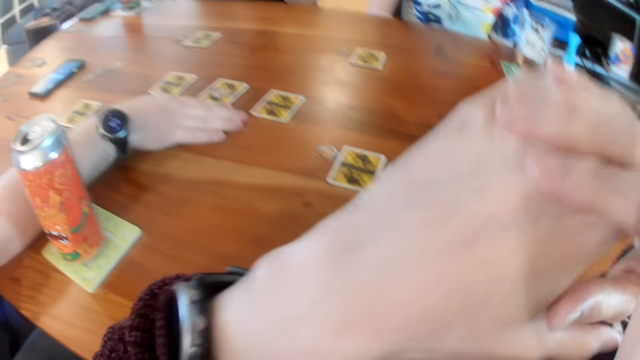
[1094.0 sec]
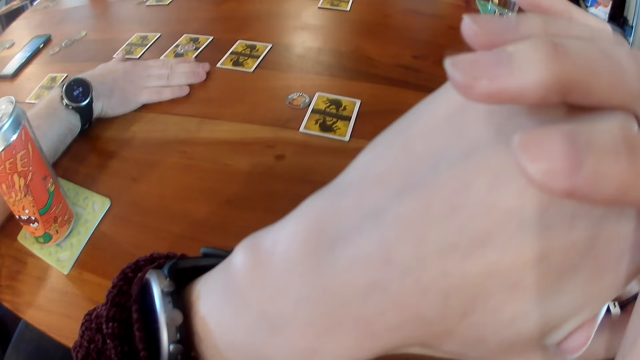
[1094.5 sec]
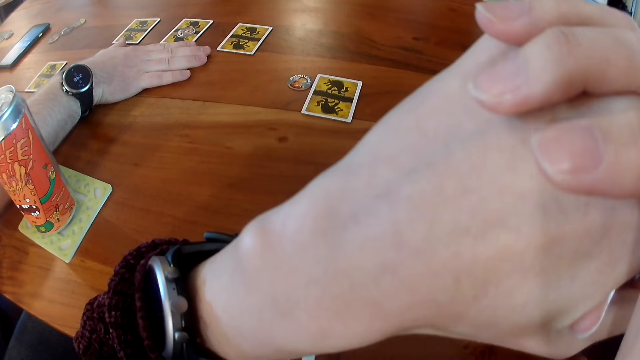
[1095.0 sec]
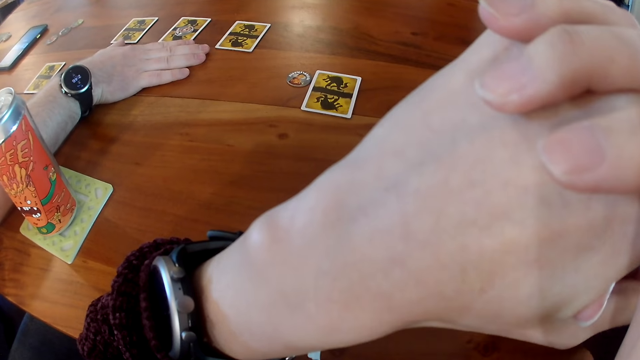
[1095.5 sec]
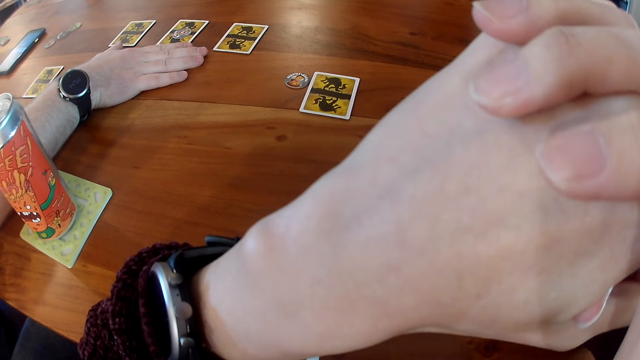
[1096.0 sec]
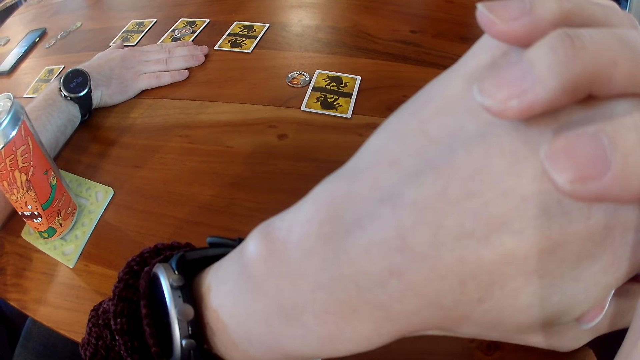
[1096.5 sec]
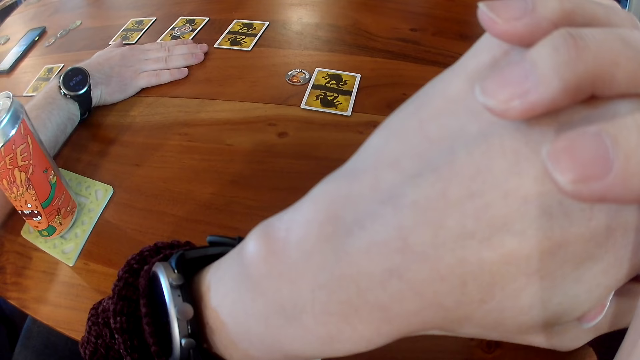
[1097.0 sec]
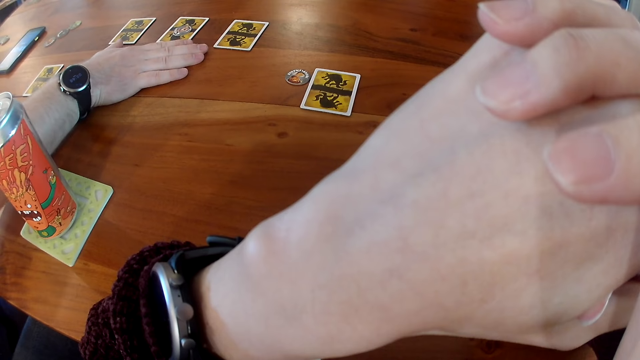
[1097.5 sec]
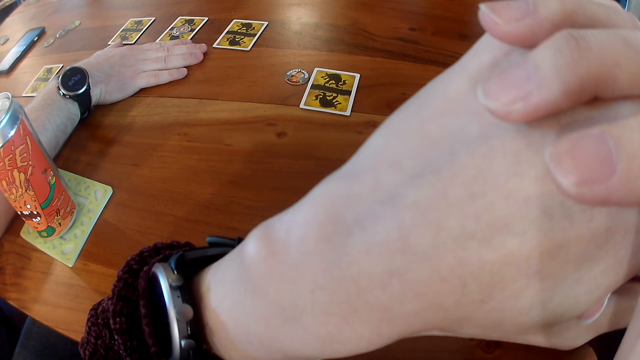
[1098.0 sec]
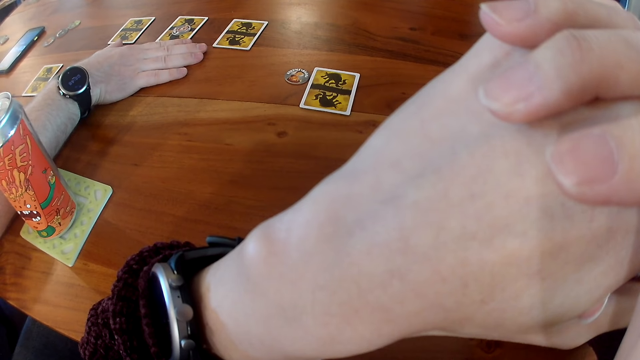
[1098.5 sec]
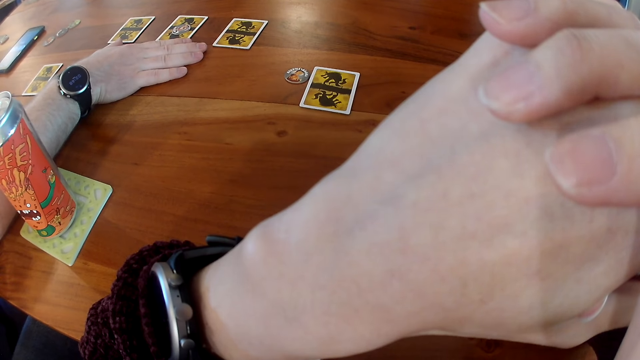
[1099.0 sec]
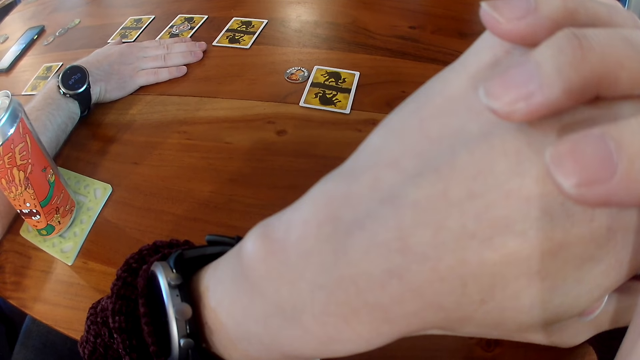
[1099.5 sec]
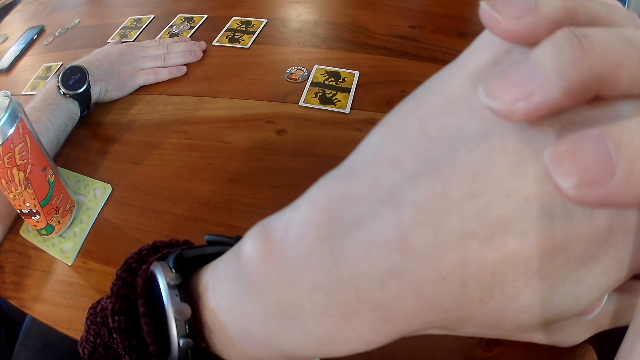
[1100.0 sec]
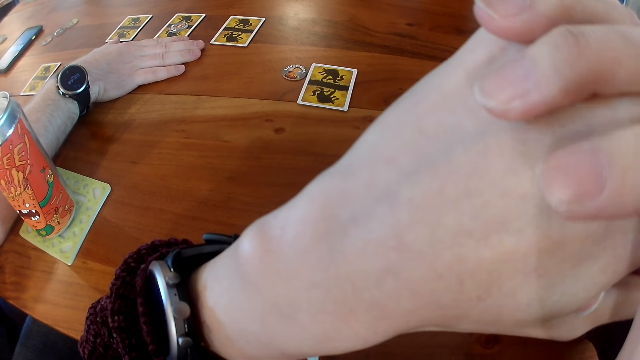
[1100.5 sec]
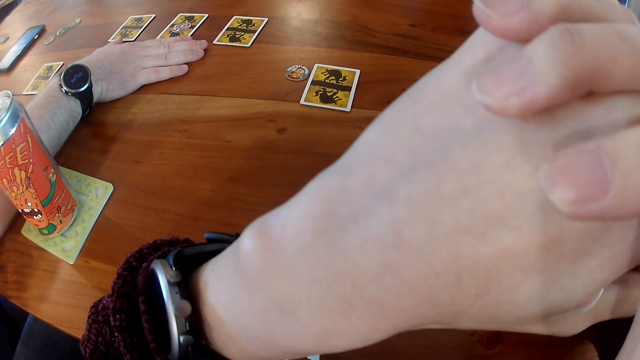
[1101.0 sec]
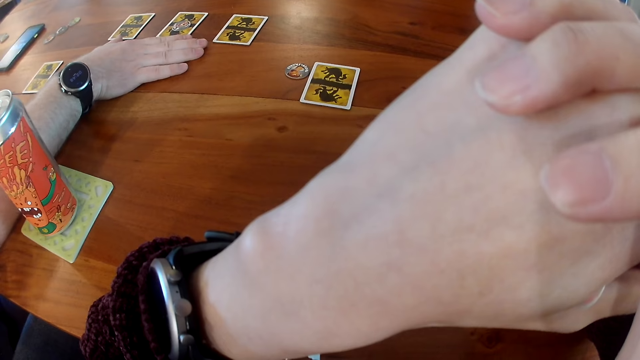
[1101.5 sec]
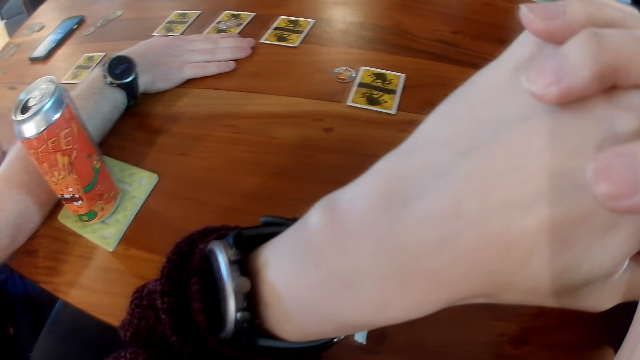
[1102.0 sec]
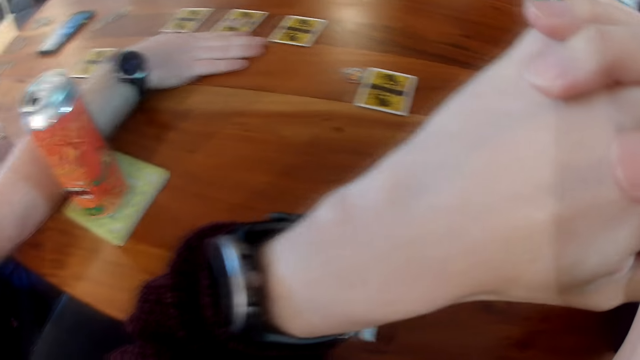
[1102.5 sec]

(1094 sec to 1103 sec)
The camera wearer lifts the hand up in the face area.

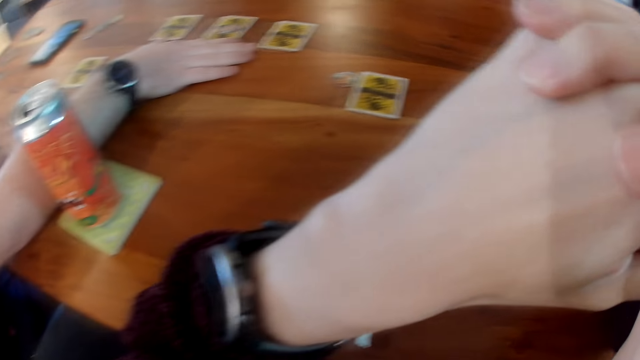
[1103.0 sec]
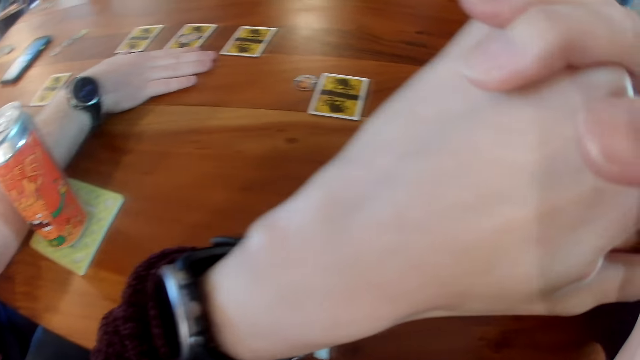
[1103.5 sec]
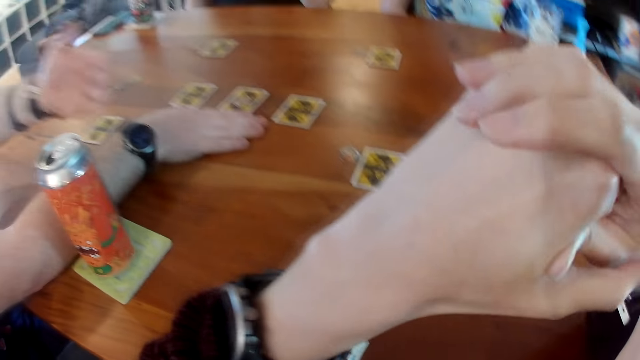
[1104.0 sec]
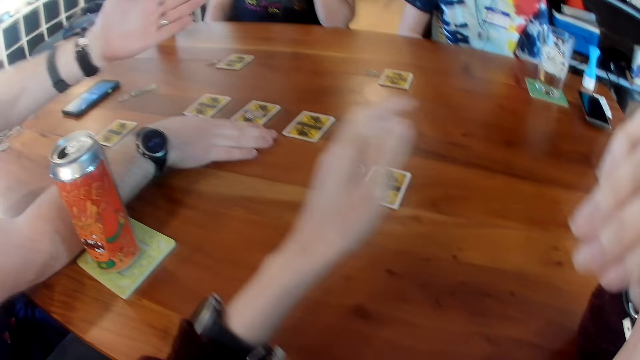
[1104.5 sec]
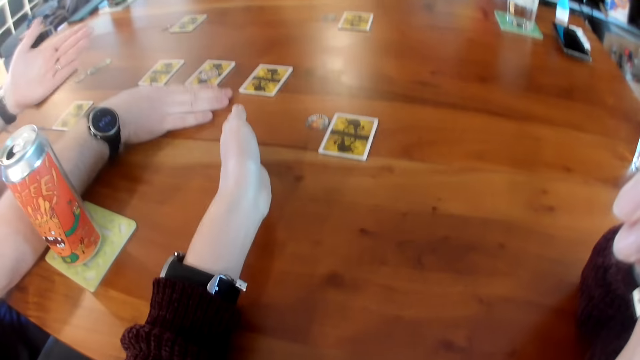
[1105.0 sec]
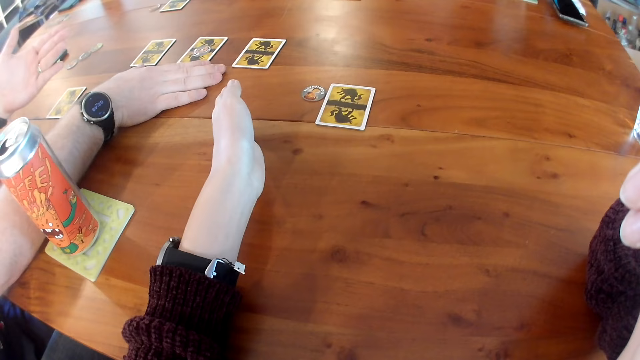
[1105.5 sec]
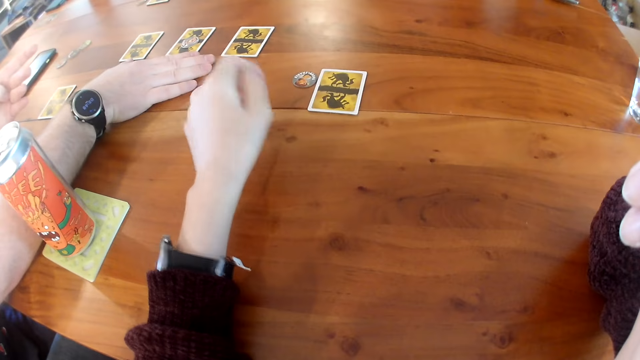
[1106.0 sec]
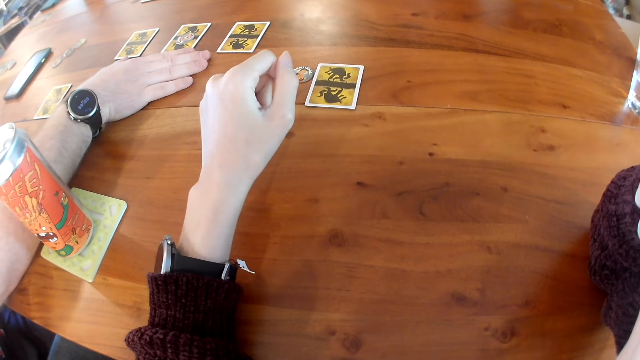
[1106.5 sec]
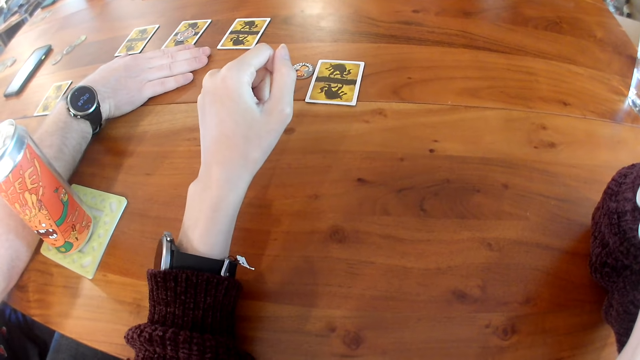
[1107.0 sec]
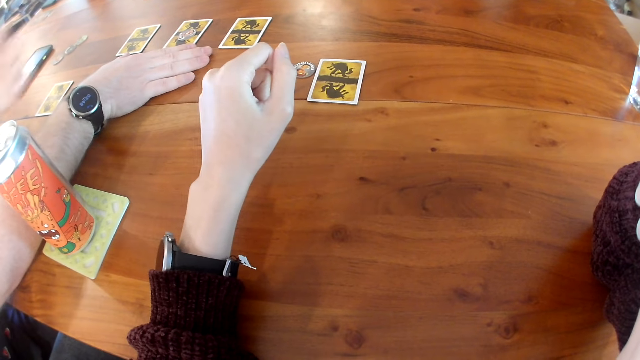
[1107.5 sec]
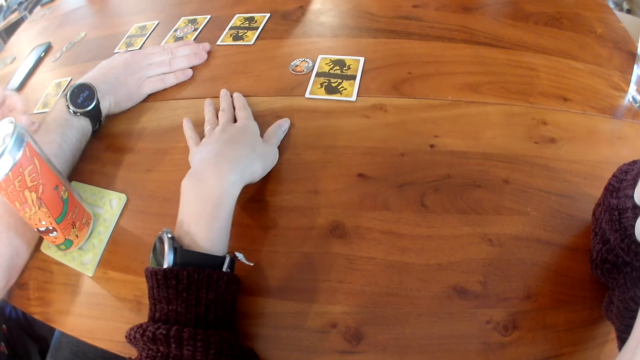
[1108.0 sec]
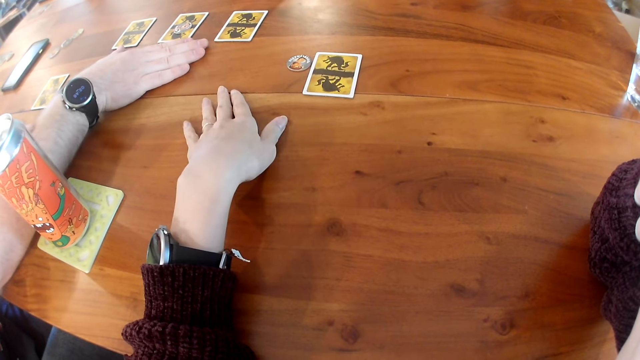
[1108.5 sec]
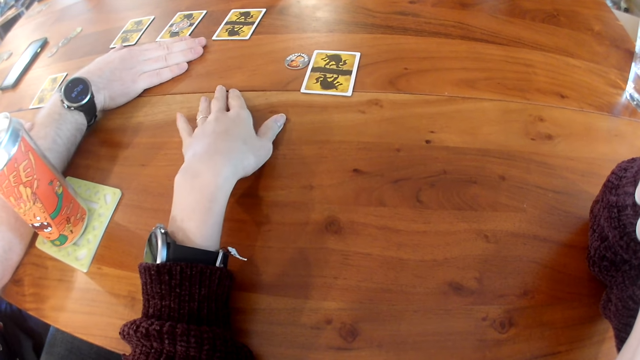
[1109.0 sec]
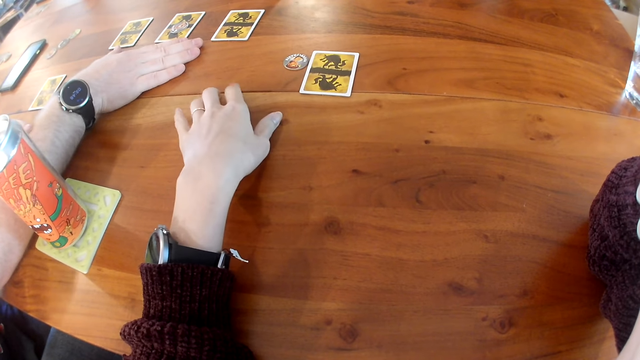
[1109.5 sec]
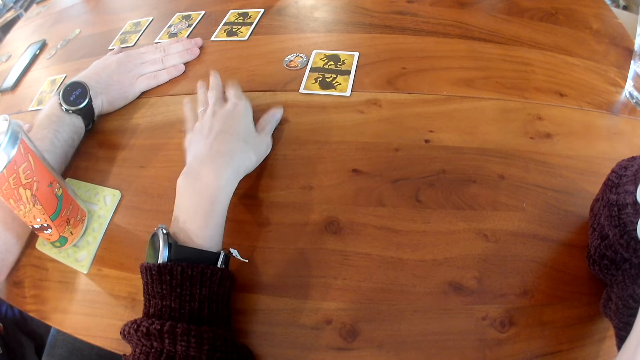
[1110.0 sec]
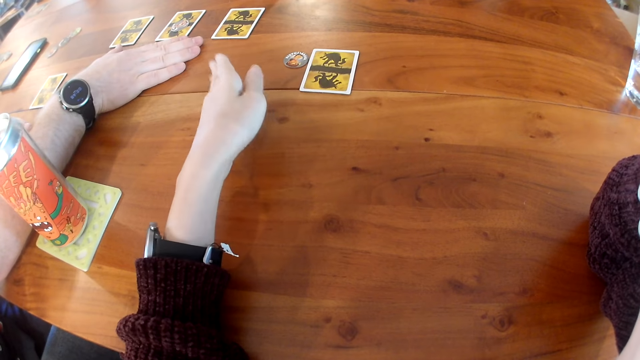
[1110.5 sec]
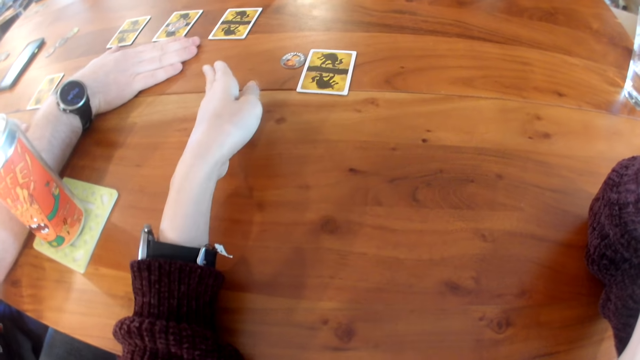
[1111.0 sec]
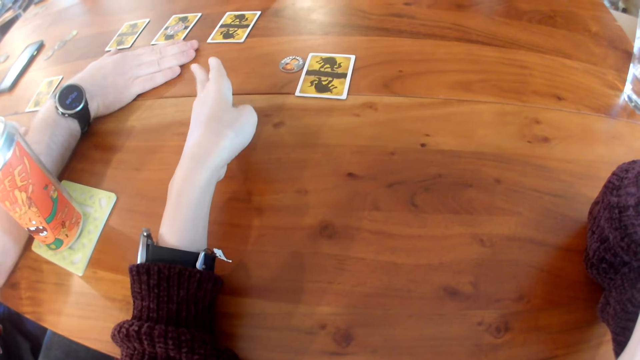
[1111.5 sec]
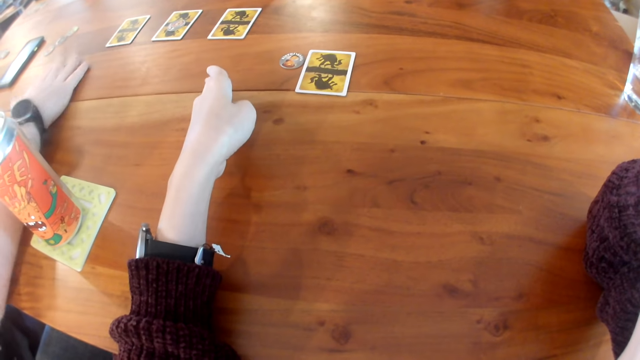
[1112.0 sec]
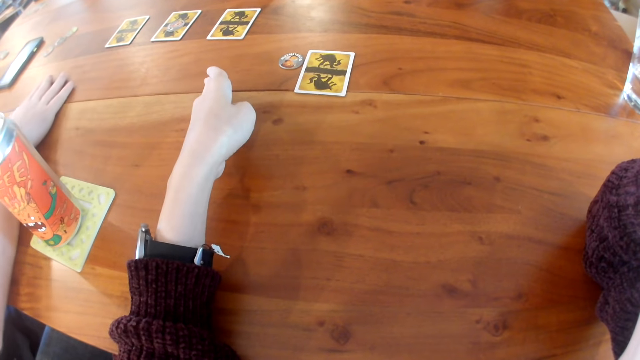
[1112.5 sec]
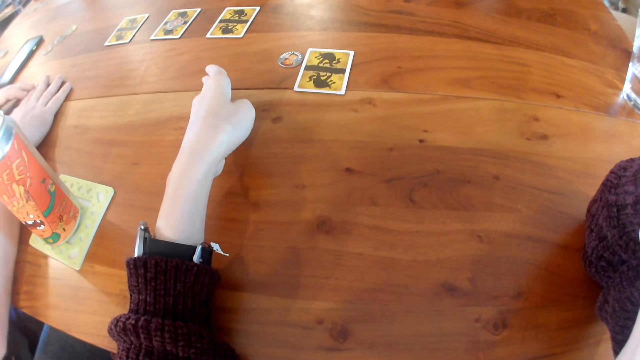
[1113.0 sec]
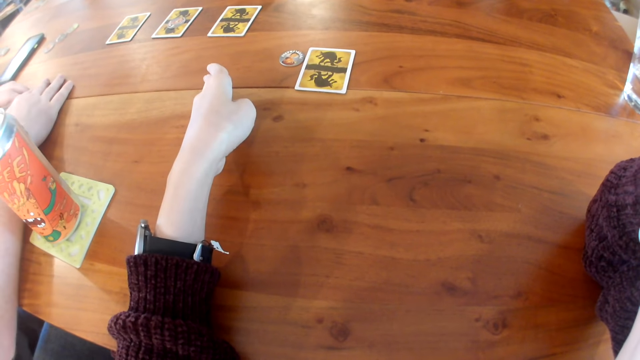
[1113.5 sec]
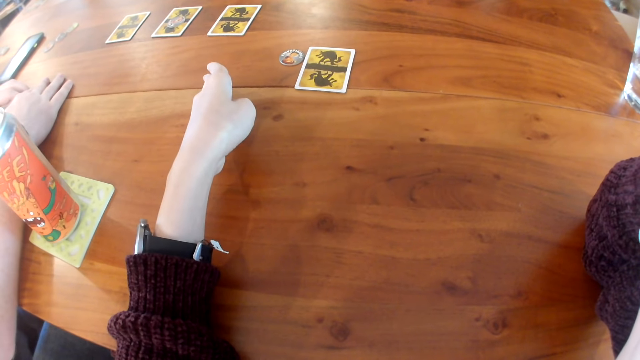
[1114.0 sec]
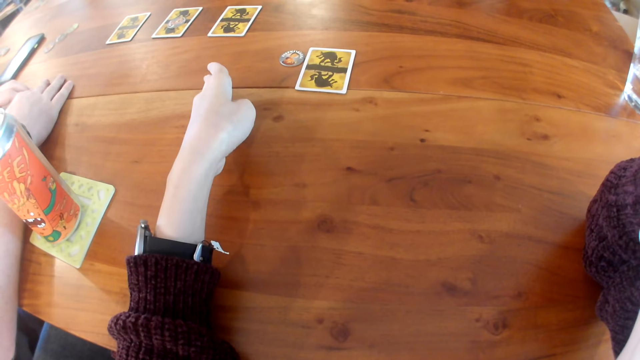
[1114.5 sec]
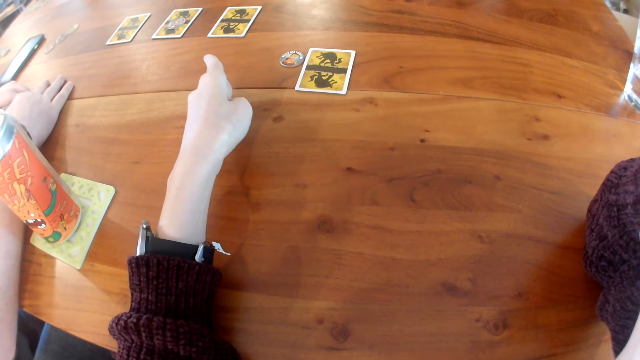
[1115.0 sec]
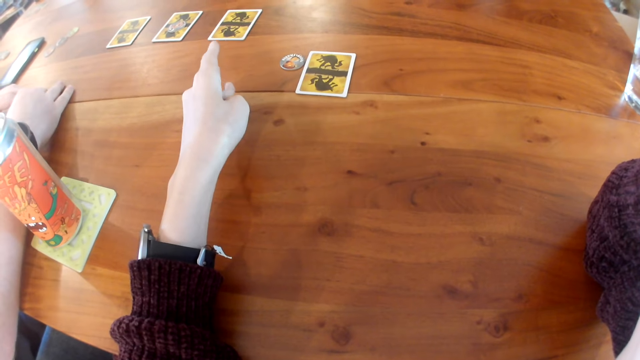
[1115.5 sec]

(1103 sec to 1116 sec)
The camera wearer touches the table with her left hand. She points at the cards on the table. She places her left hand on the table. The man taps the table with his right hand. The camera wearer taps the table with her left hand. She points at the cards on the table. The man places his right hand on a card on the table.
